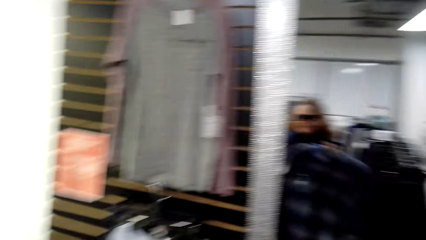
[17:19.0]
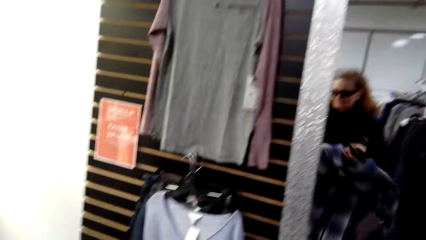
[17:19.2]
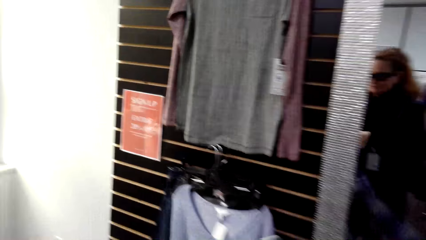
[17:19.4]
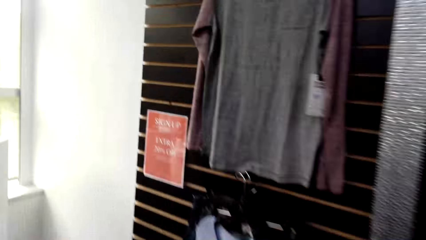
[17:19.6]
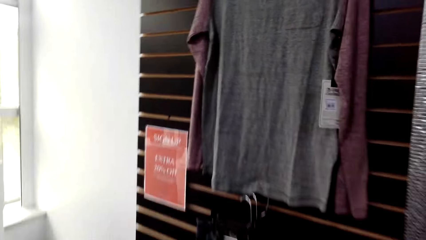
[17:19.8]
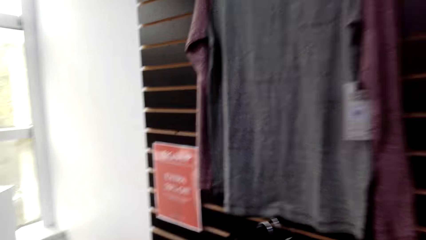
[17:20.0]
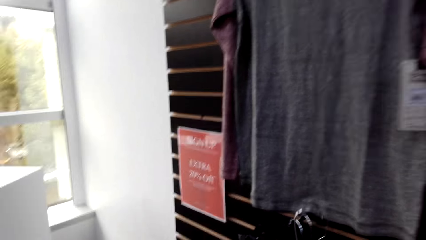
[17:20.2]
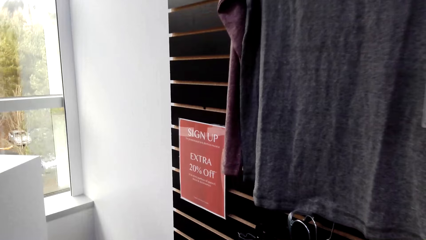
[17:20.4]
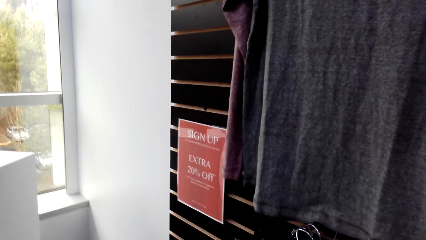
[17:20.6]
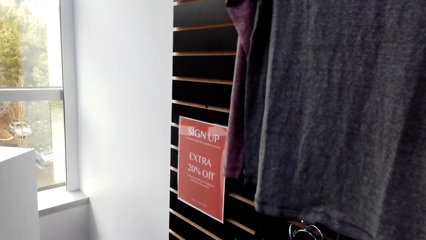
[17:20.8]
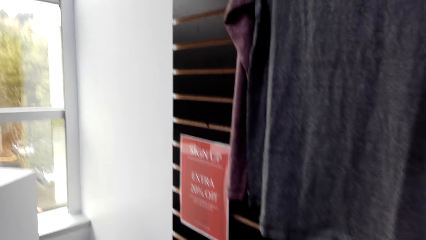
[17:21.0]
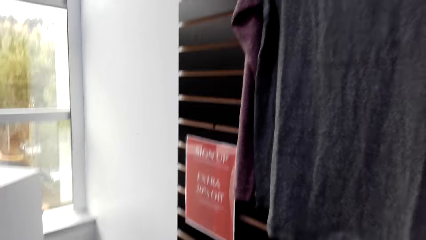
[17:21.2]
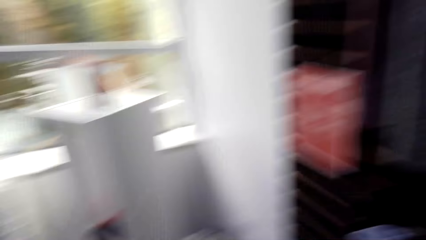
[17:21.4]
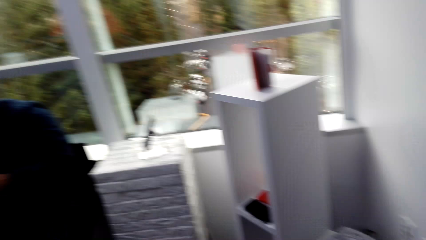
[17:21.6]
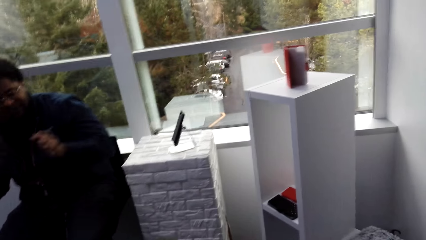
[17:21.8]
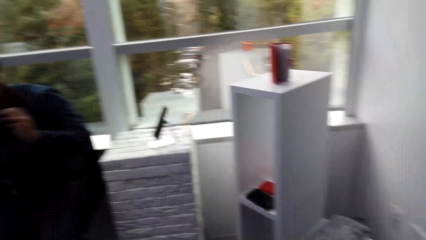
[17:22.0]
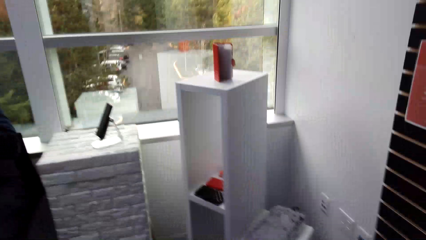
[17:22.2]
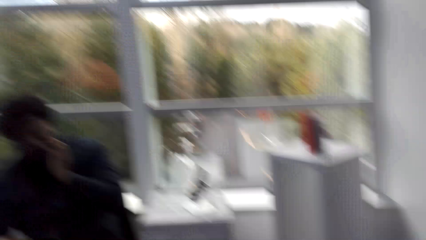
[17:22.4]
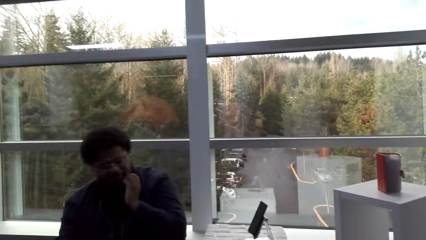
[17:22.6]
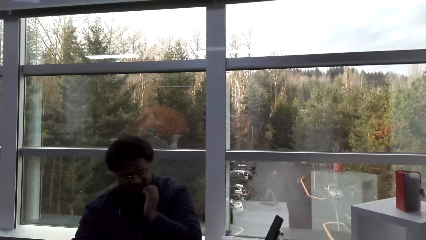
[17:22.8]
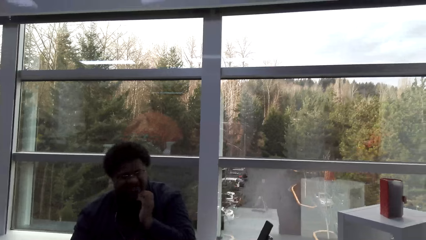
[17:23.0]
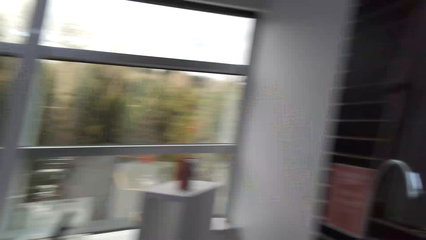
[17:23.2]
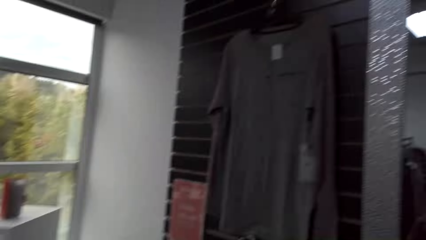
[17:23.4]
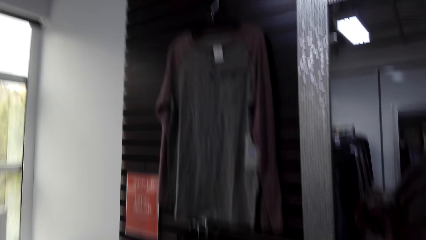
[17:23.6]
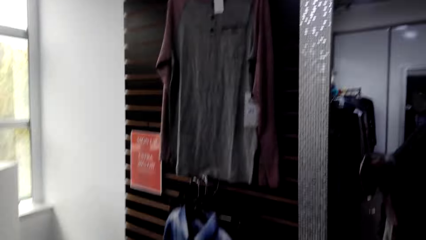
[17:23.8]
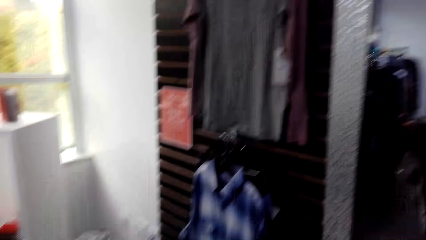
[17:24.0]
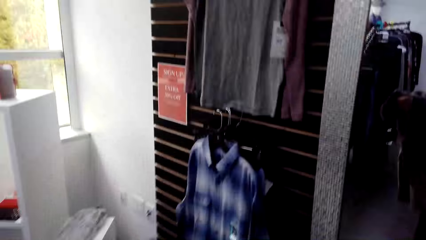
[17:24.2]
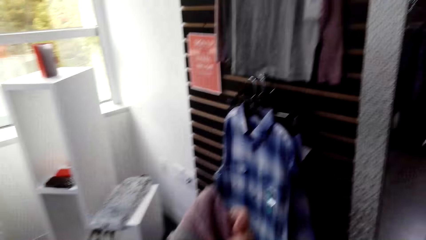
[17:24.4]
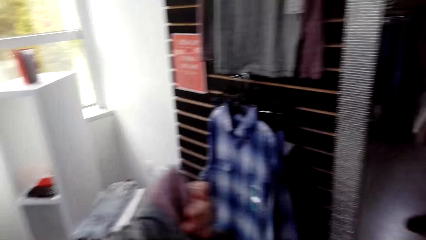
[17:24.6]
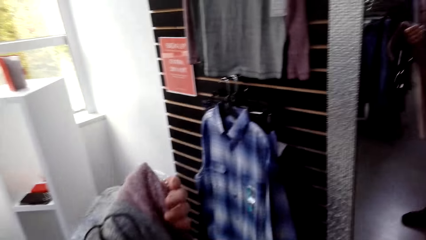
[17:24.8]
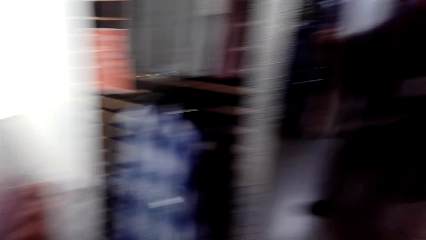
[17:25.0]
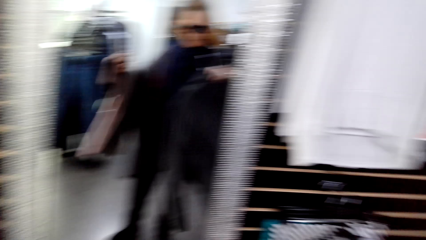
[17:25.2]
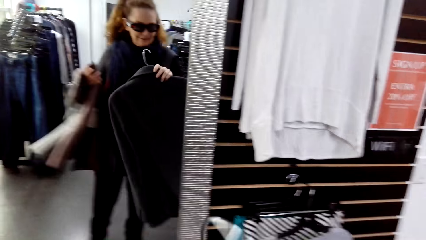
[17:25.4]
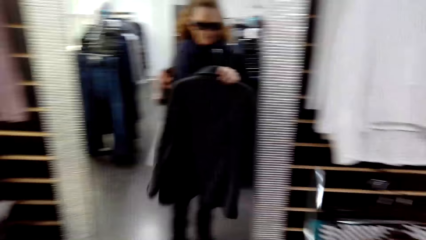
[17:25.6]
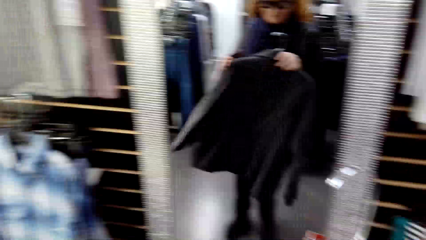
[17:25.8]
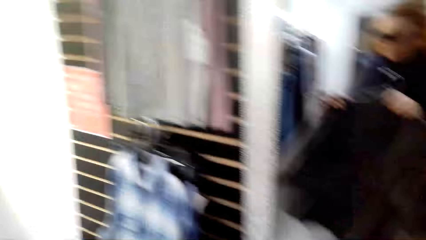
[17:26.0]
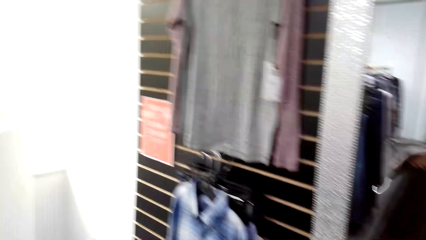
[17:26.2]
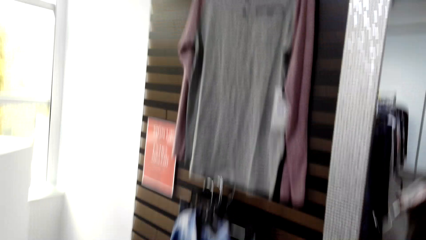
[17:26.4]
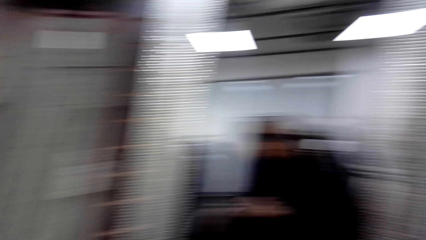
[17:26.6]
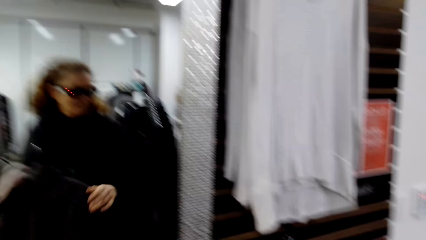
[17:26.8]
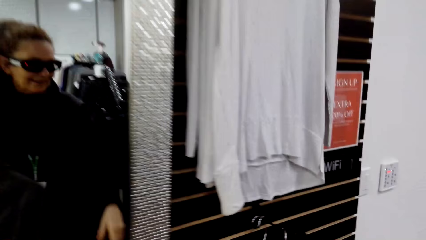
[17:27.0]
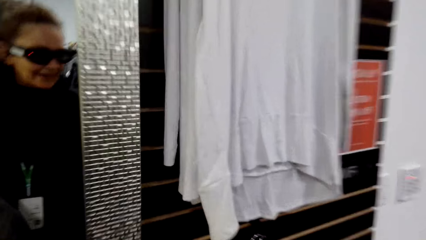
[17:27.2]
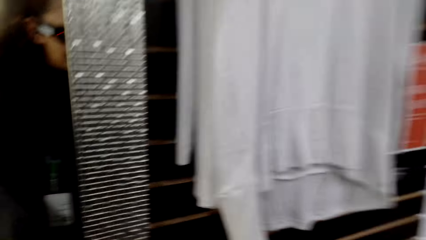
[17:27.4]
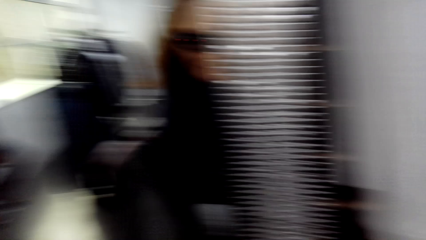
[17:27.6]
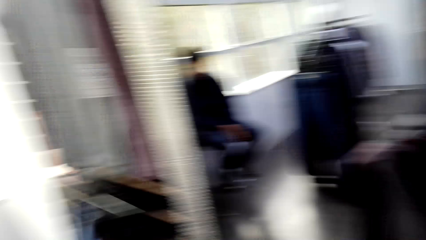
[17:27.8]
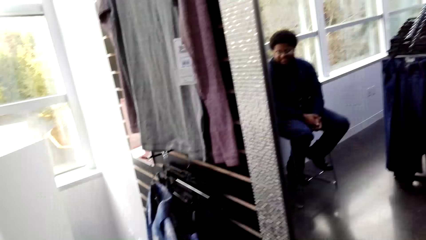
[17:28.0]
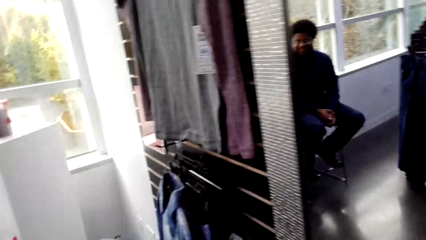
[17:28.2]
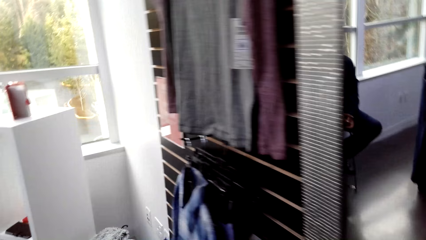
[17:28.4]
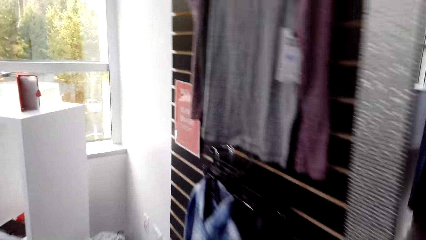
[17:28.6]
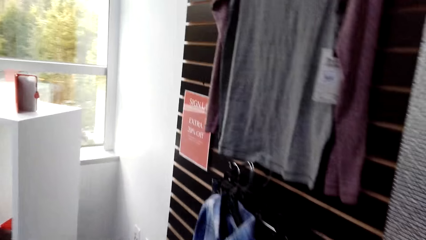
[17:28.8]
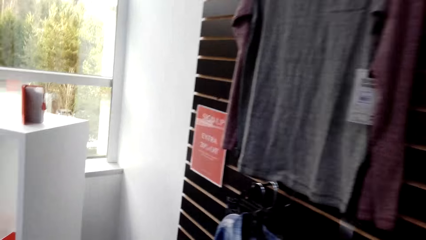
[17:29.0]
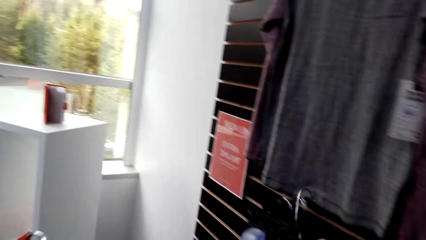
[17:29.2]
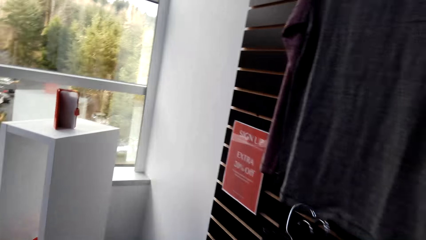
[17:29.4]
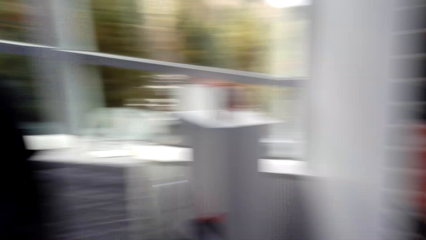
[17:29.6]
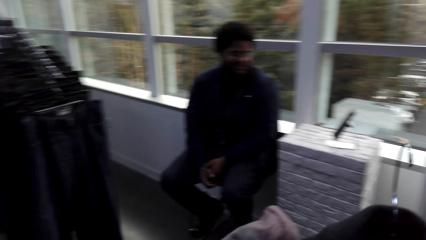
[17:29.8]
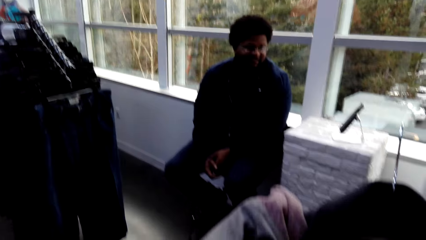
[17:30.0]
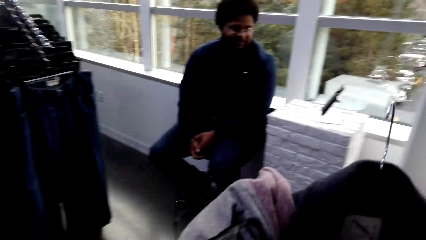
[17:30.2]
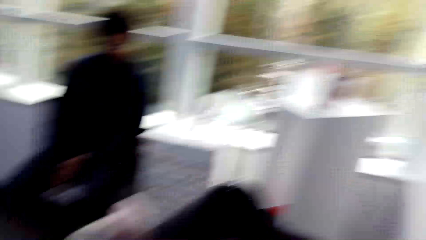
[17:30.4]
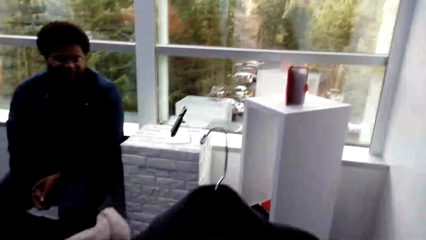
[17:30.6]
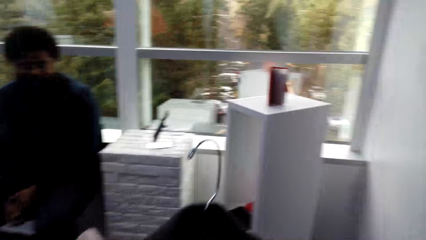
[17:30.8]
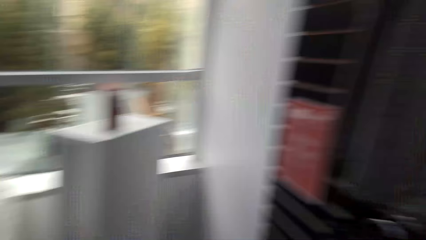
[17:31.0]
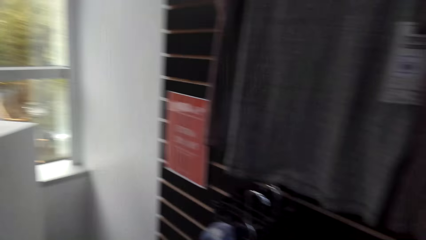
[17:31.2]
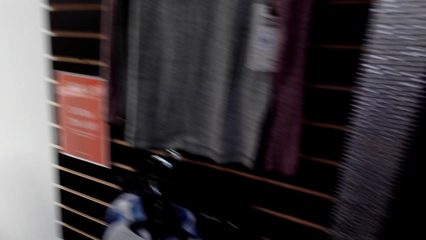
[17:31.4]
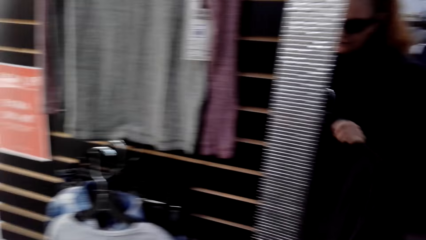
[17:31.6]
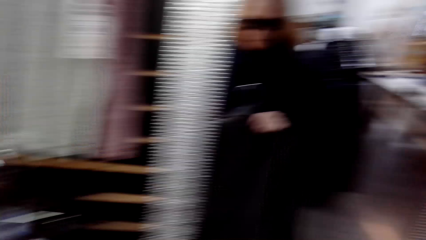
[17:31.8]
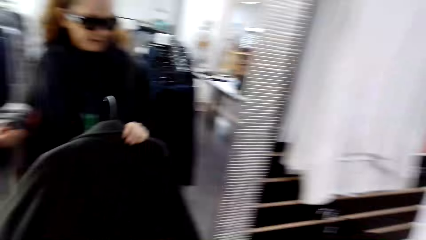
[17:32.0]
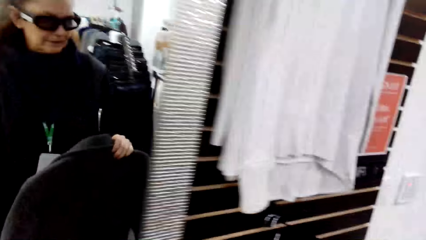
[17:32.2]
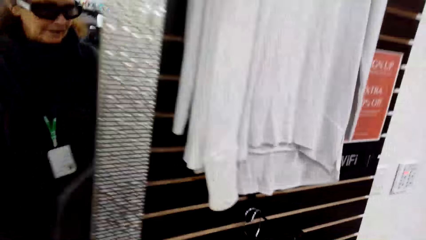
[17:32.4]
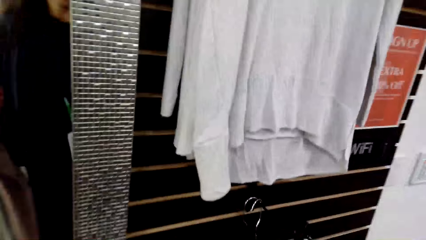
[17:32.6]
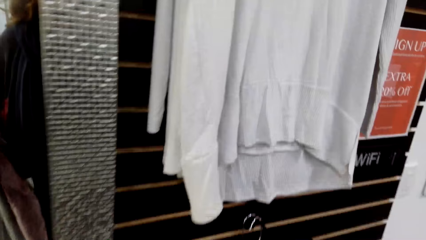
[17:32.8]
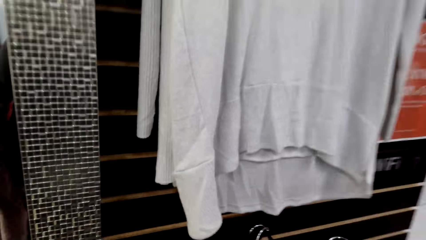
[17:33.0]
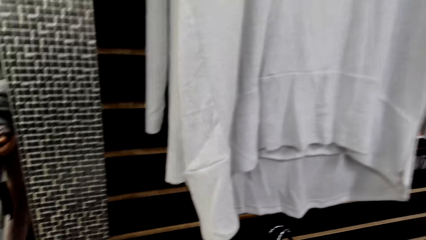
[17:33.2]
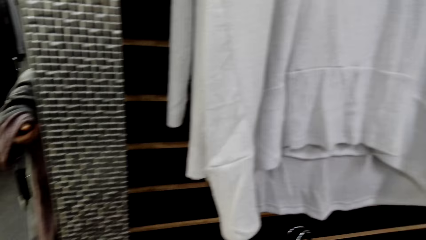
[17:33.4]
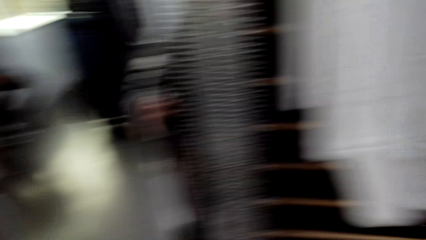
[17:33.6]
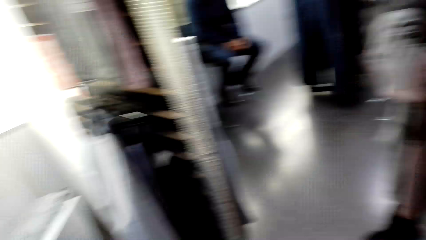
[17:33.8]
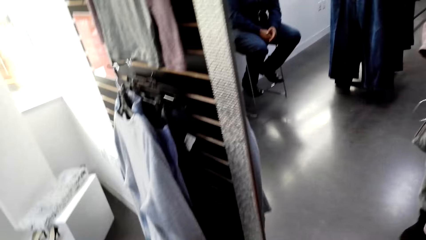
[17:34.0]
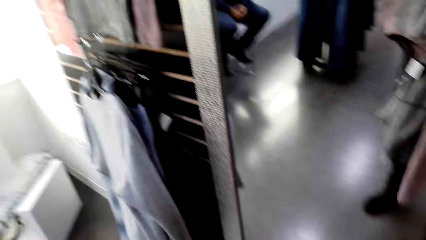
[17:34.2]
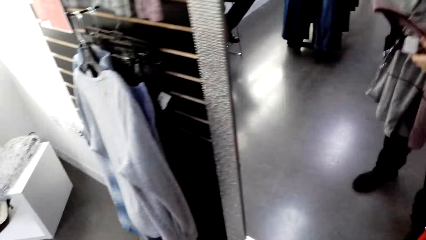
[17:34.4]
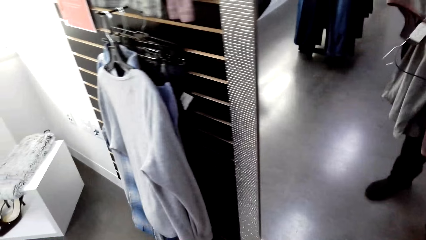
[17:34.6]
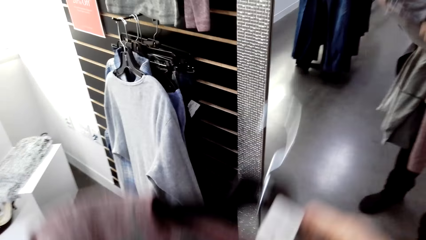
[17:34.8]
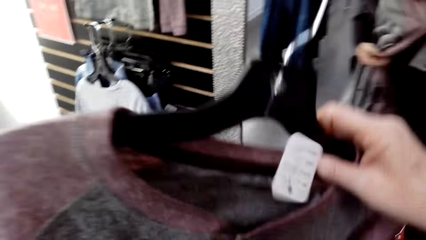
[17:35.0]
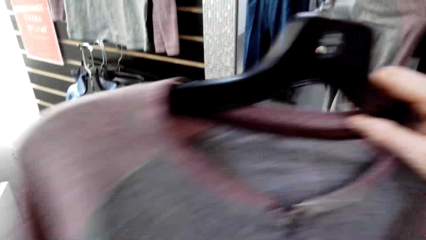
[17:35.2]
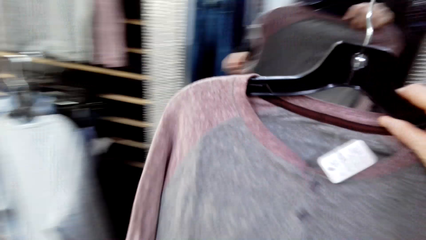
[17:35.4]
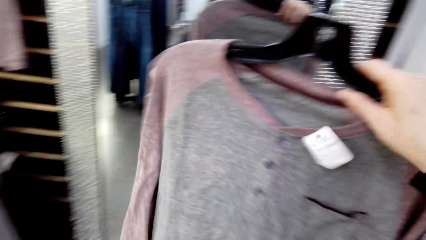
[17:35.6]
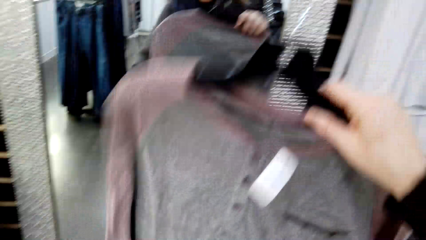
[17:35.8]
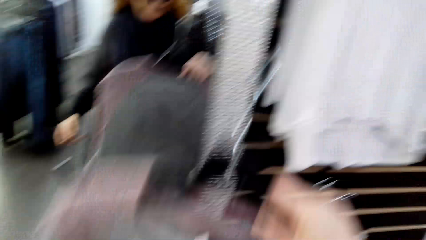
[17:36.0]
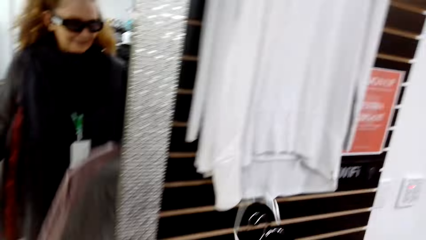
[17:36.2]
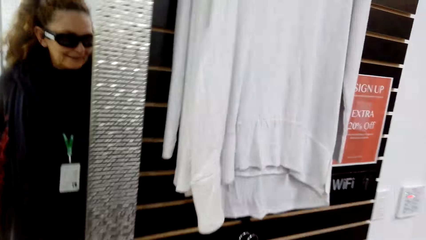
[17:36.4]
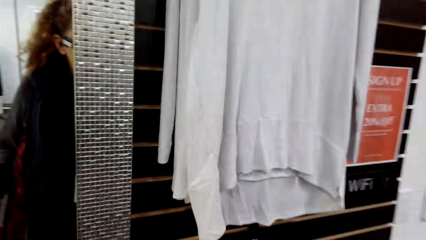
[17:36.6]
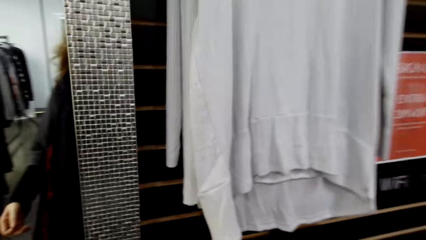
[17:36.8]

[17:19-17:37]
The camera wearer hangs a cloth on the hanger stand. A man gestures with his hands in the store. The camera wearer holds the cloth in the store. They fit clothes in the clothing store. They look at the mirror. The man sits on a chair in the store. The camera wearer walks around in the clothing store. They hold the cloth in the store. The man sits on the chair in the store. The camera wearer walks around in the clothing store. They hang clothes on the hanger stand. They walk around in the clothing store. They hold the cloth in the store.
